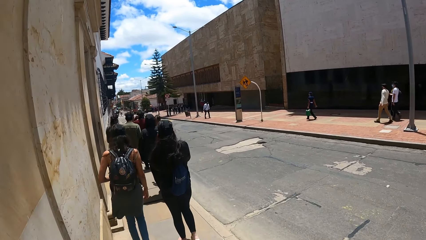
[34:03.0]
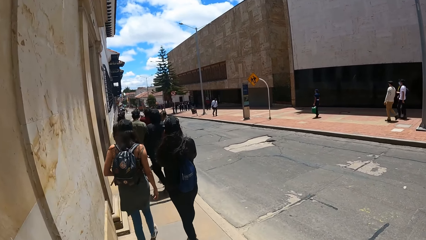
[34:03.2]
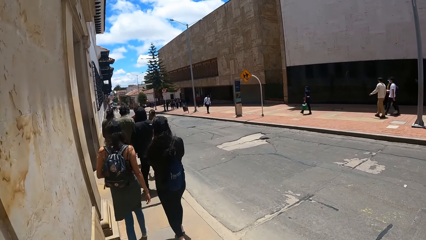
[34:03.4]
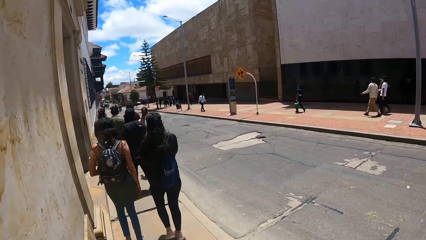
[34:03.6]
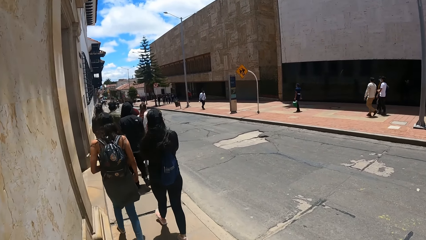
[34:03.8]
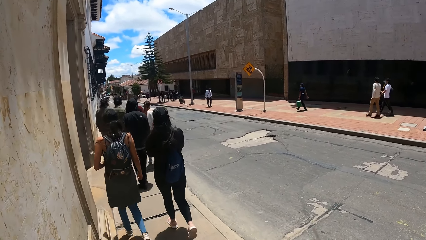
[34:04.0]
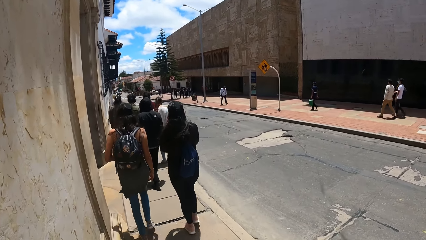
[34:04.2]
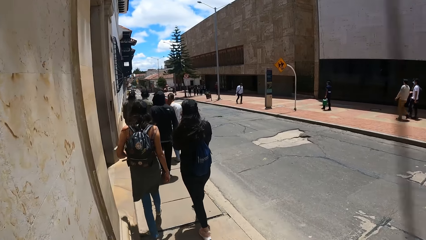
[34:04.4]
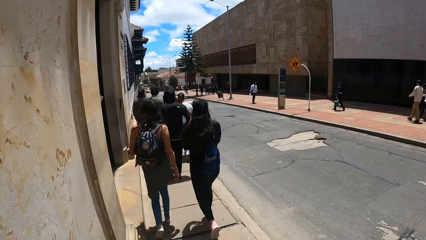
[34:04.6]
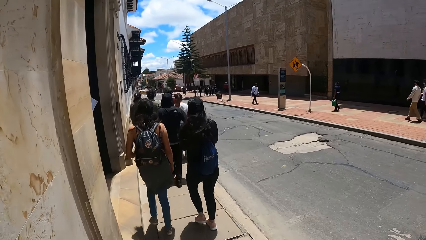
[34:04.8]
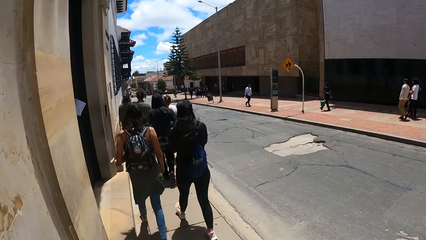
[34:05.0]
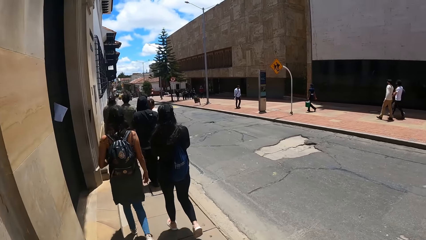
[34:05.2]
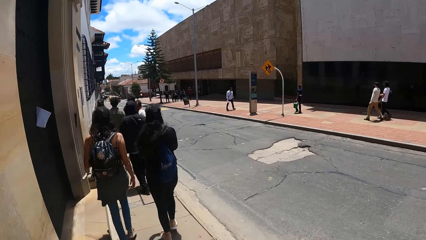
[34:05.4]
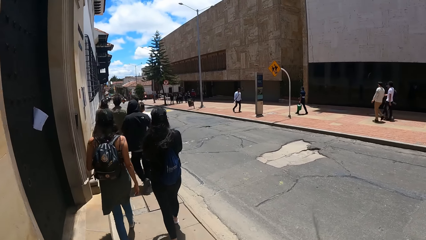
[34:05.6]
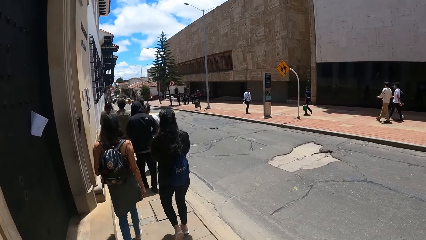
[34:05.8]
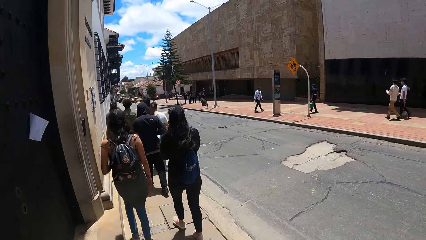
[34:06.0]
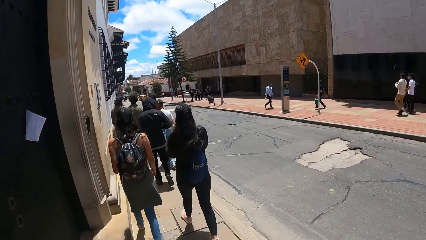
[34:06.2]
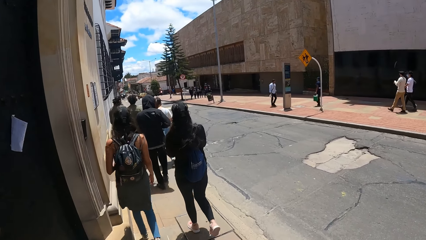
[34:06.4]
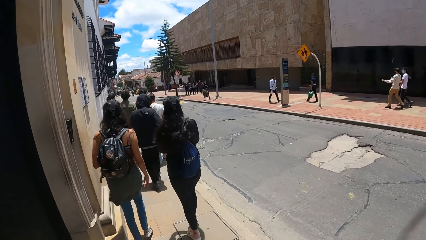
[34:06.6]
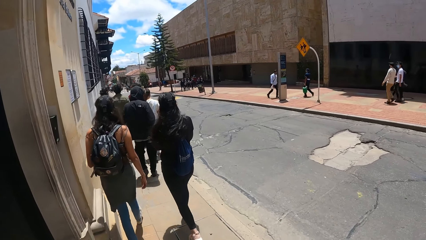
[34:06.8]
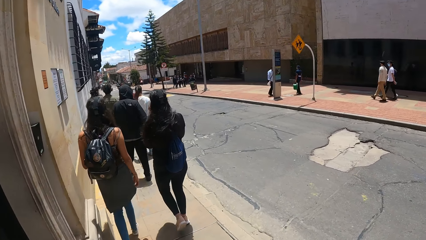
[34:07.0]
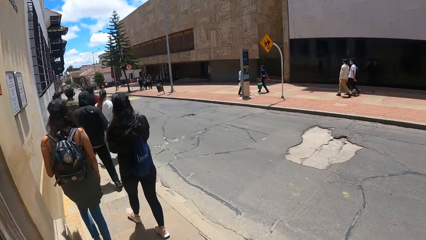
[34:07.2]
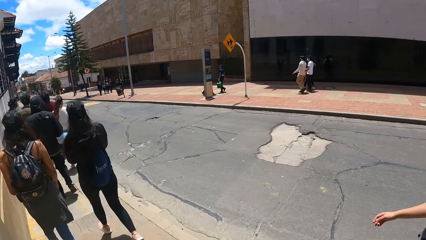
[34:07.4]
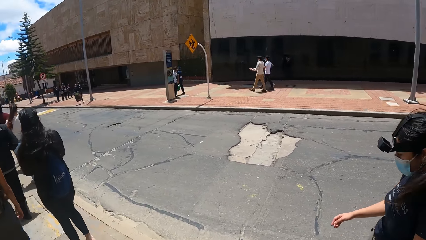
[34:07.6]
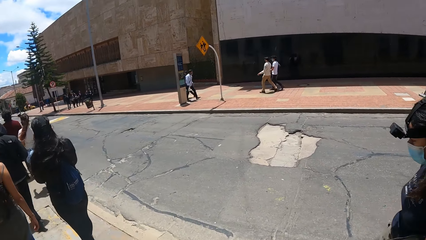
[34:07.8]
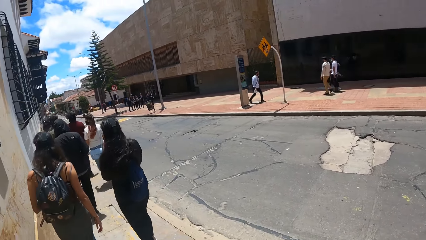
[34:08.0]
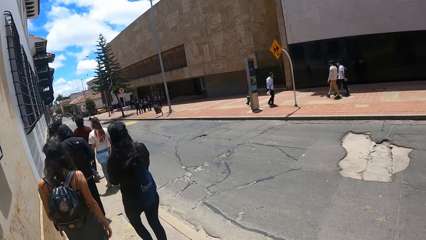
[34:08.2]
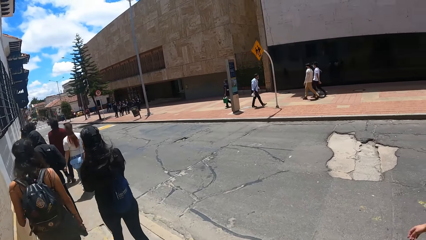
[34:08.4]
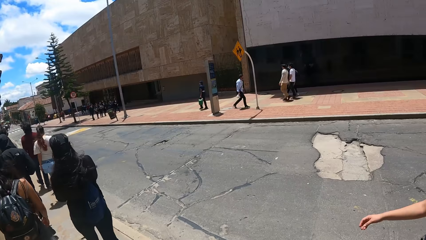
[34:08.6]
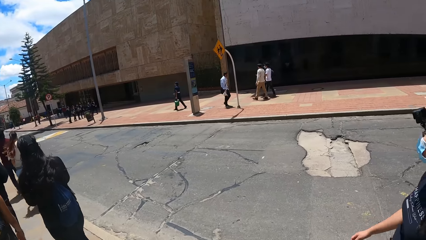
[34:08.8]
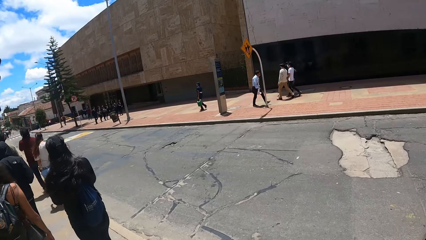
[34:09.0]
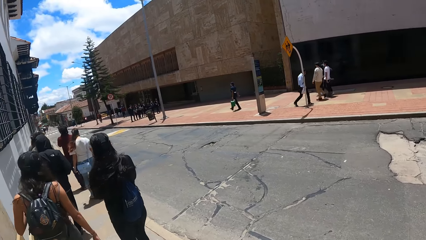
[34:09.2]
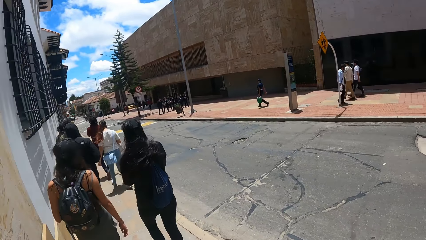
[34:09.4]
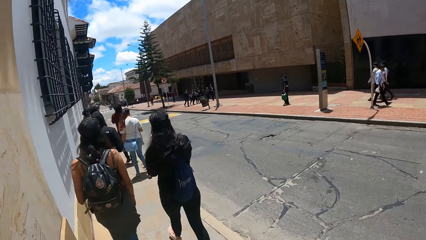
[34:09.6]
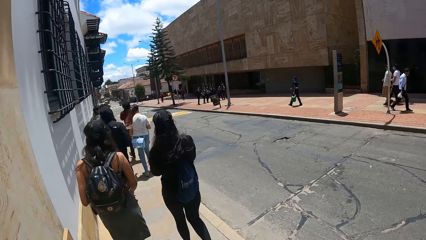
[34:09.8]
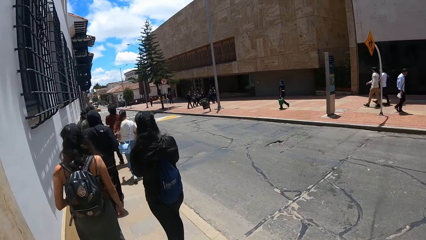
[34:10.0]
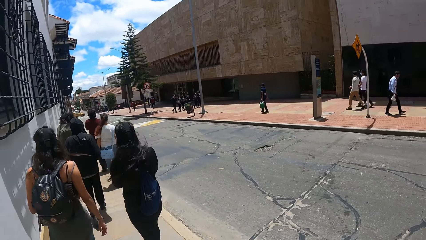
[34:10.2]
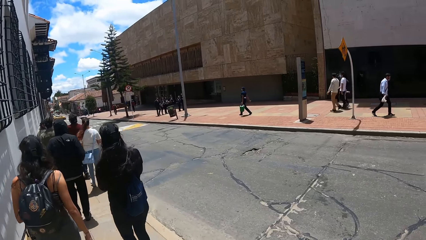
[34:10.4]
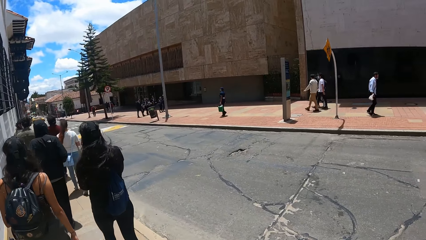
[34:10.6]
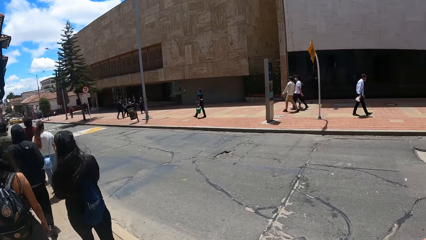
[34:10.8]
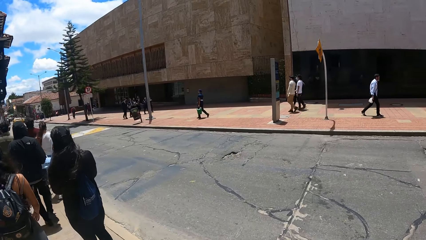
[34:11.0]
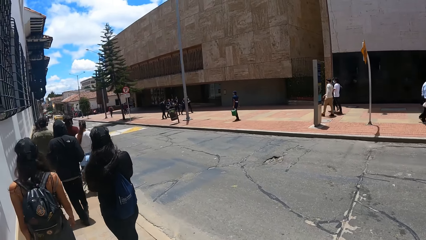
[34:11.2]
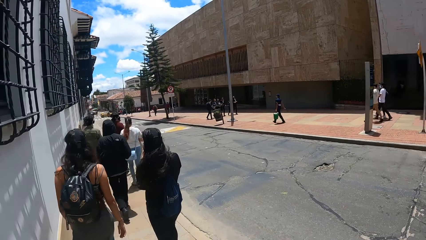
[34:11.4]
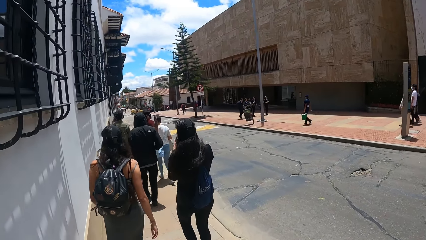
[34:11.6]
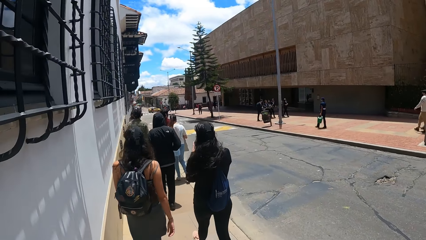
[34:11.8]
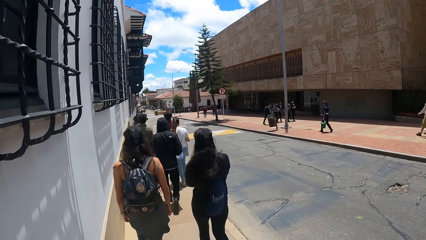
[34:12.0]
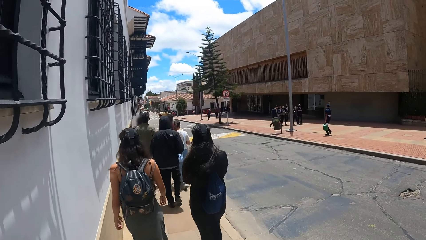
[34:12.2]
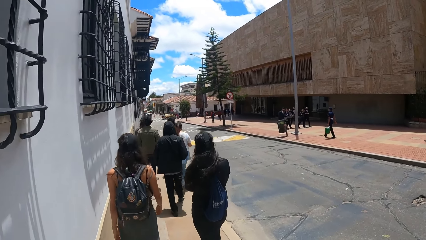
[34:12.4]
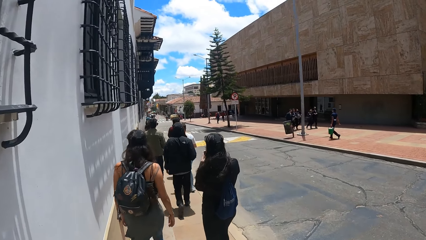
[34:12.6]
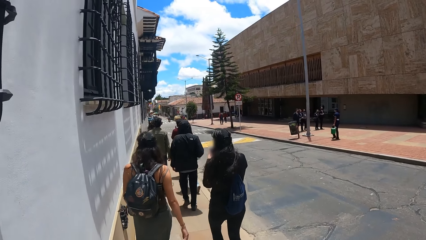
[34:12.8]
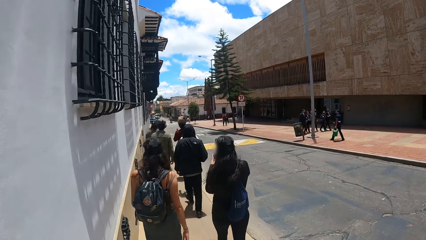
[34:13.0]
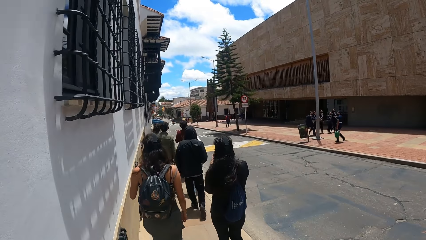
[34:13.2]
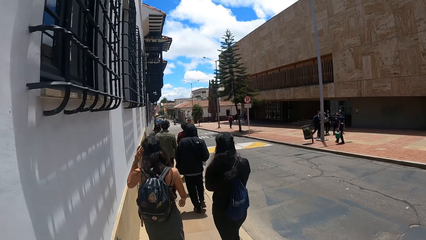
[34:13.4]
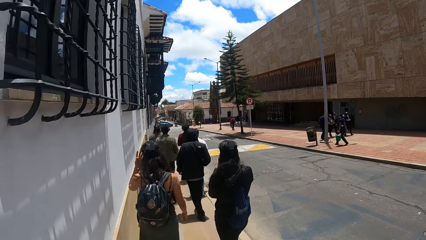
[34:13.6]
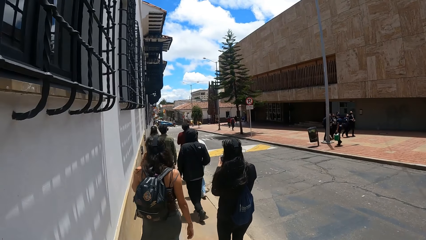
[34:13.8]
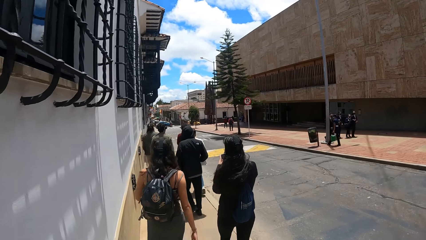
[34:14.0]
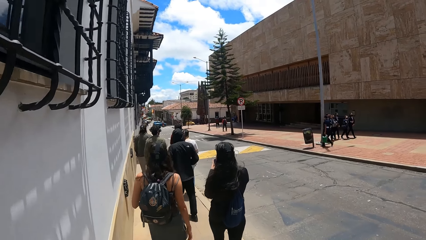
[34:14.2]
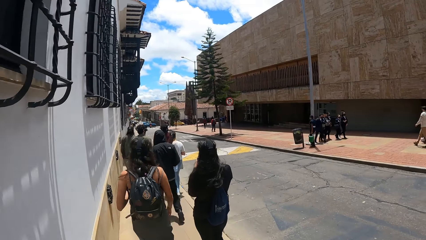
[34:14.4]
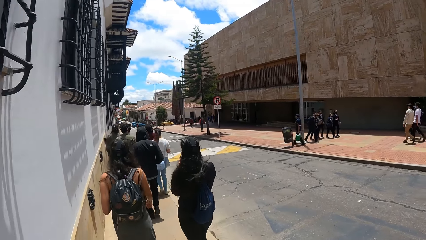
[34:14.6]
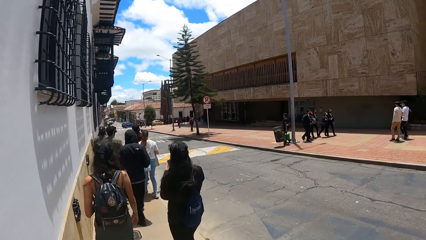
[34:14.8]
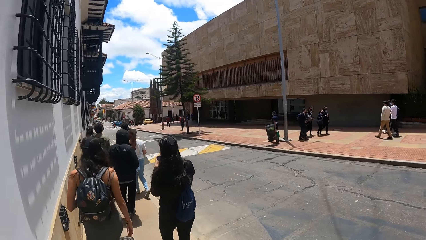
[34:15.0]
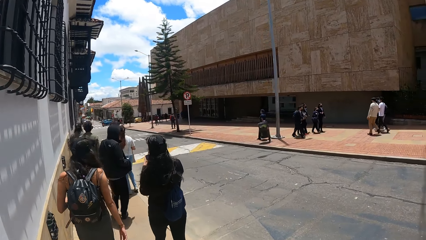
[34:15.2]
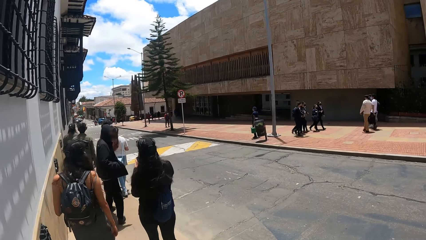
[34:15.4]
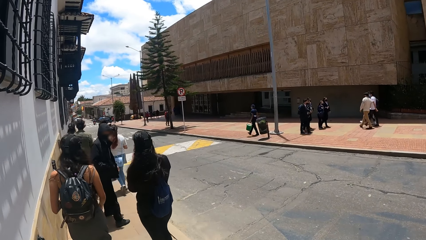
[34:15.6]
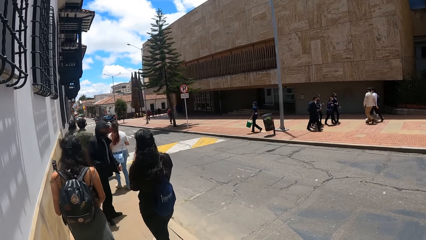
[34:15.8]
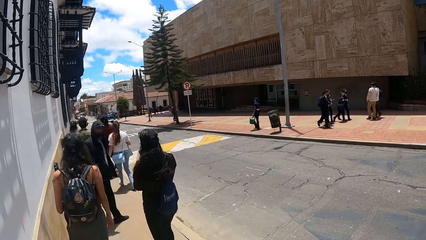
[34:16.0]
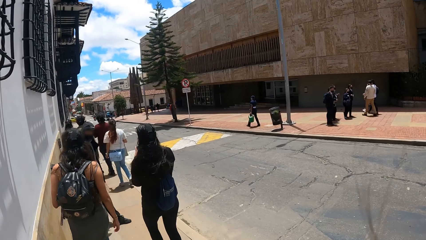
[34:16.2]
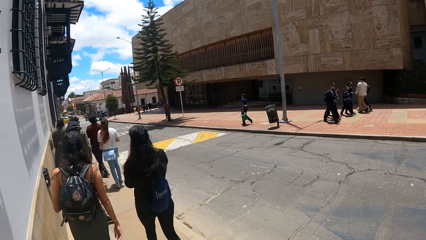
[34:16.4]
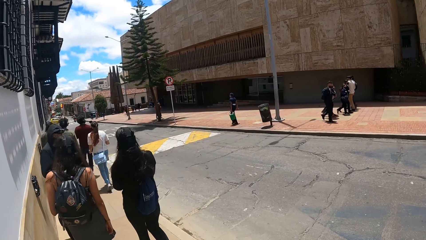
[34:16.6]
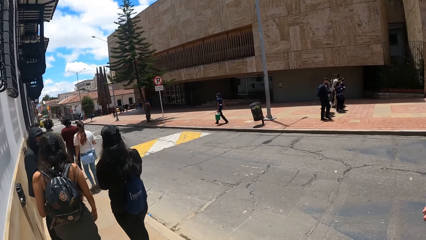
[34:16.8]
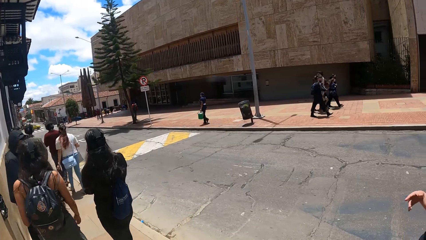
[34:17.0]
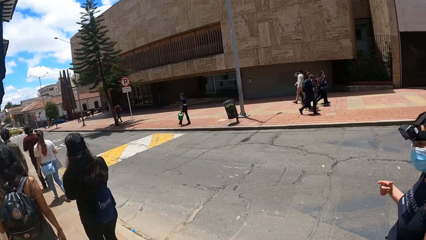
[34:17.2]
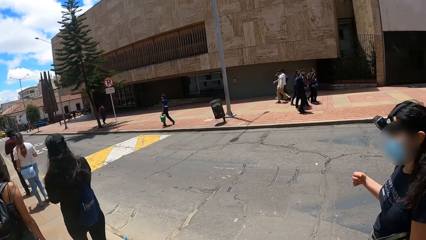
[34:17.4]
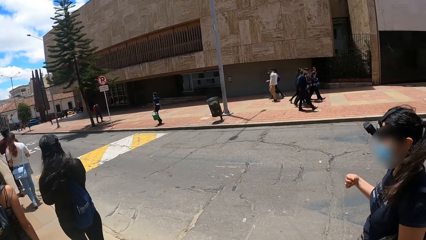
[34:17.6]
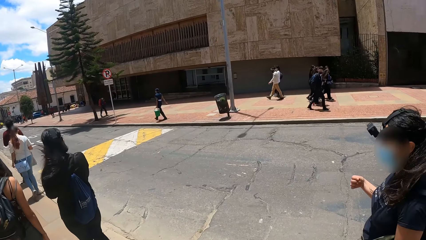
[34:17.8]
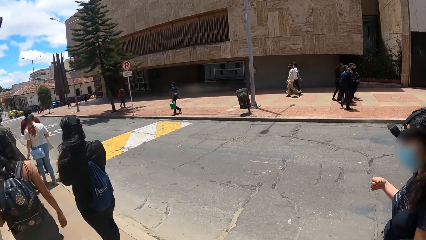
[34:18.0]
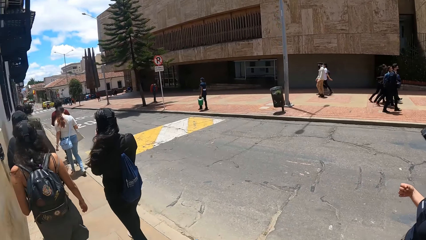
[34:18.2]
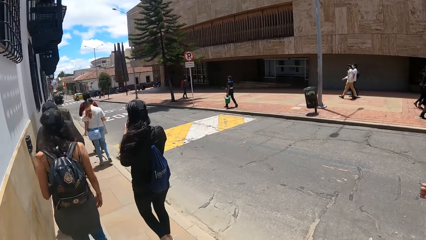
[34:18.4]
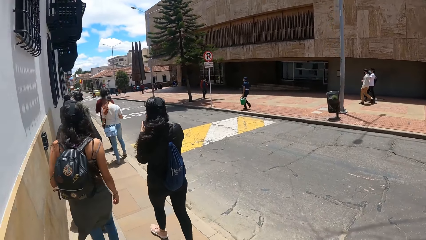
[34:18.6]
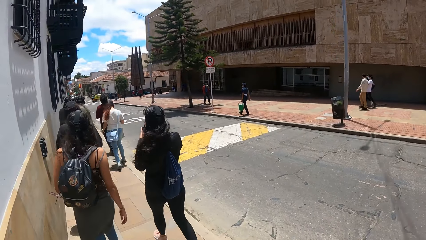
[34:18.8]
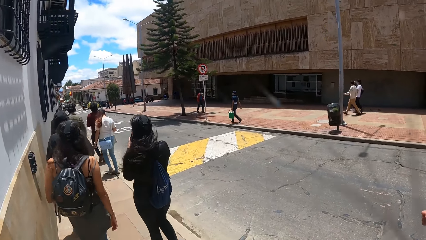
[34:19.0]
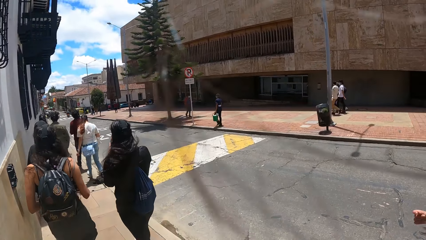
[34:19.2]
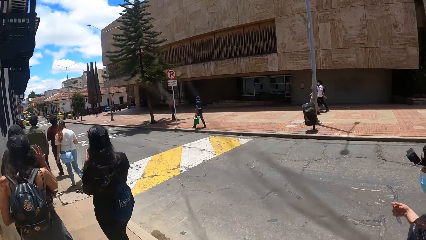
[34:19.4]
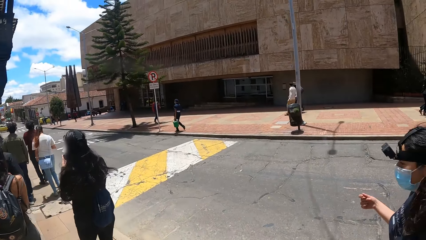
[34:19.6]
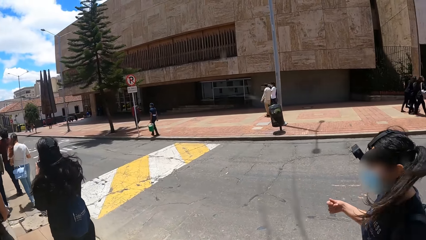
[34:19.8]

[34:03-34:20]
The camera wearer looks around. A person looks back.
